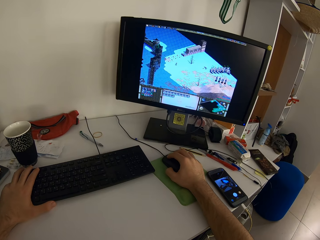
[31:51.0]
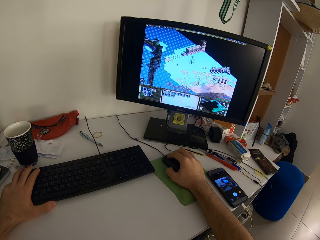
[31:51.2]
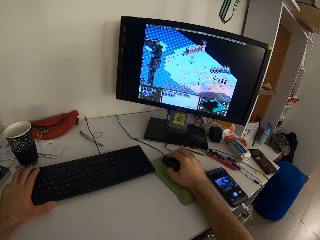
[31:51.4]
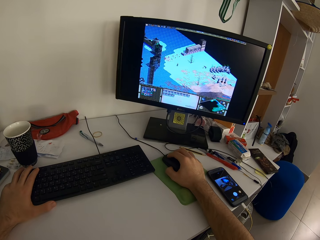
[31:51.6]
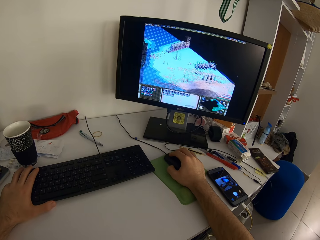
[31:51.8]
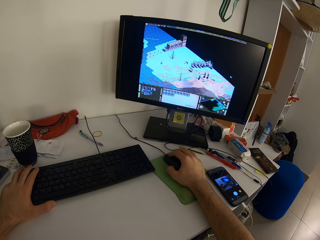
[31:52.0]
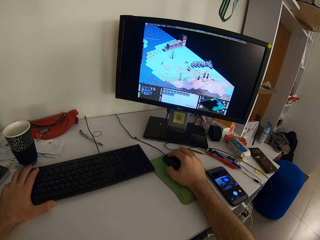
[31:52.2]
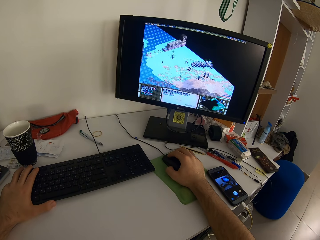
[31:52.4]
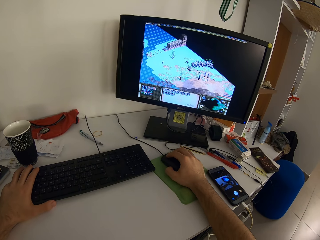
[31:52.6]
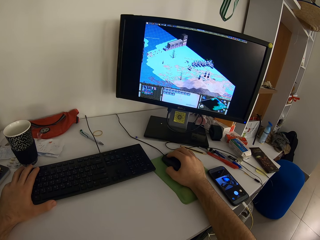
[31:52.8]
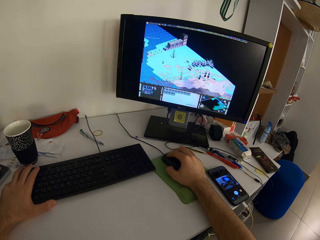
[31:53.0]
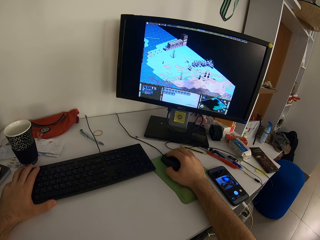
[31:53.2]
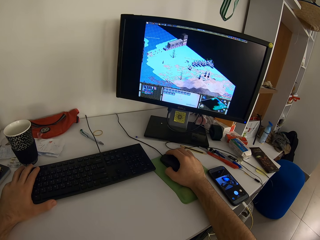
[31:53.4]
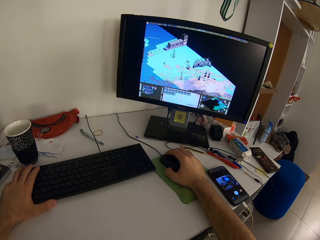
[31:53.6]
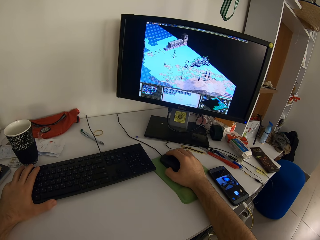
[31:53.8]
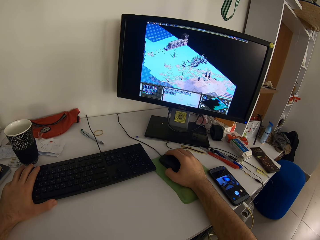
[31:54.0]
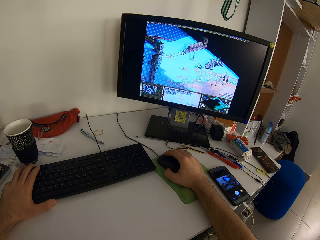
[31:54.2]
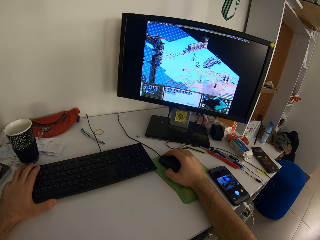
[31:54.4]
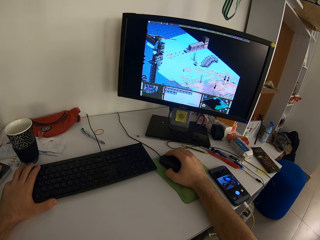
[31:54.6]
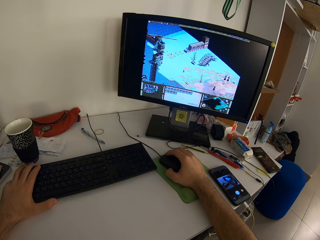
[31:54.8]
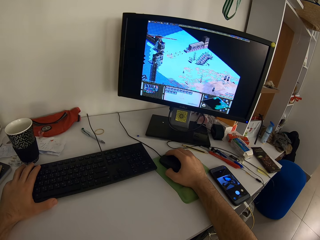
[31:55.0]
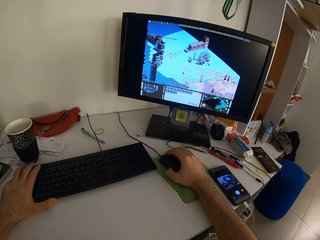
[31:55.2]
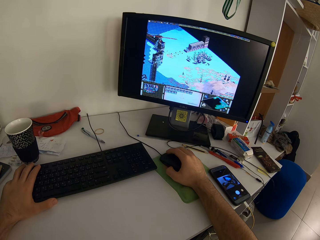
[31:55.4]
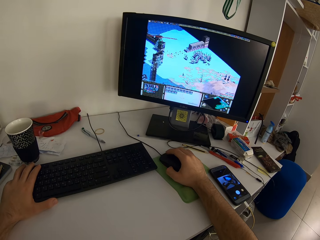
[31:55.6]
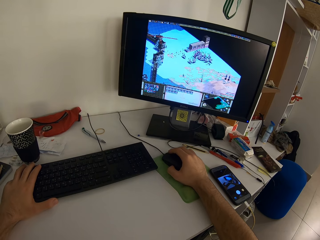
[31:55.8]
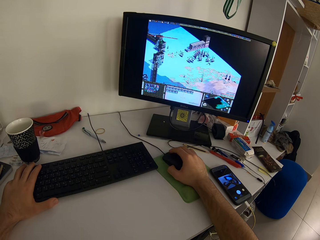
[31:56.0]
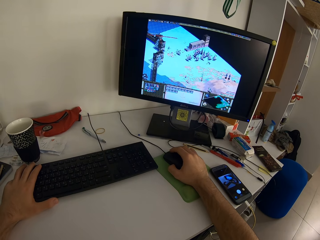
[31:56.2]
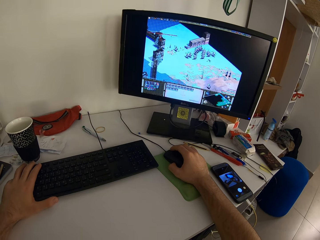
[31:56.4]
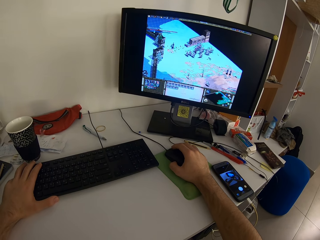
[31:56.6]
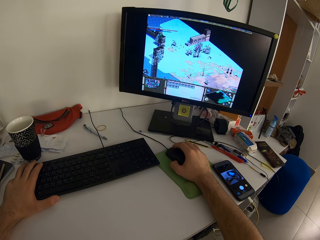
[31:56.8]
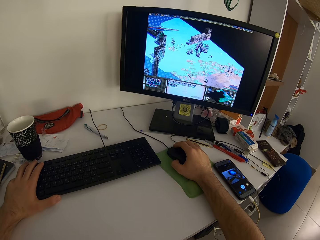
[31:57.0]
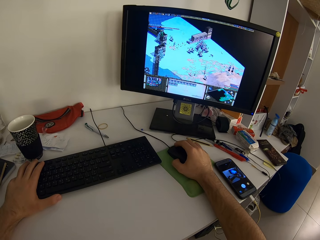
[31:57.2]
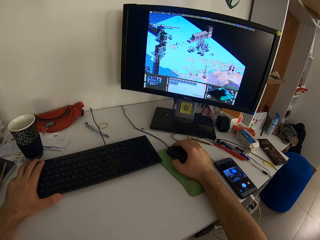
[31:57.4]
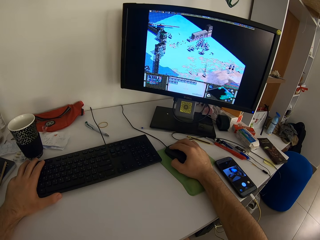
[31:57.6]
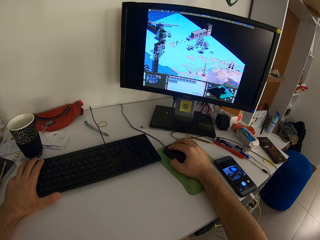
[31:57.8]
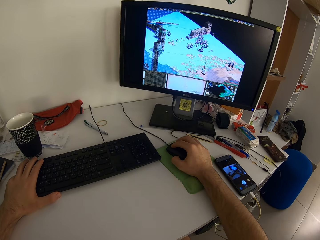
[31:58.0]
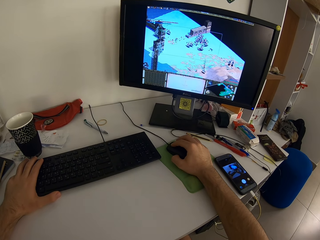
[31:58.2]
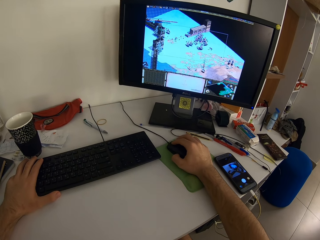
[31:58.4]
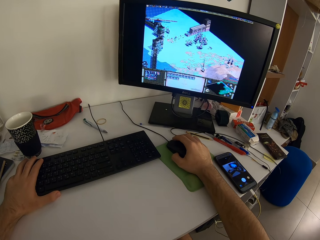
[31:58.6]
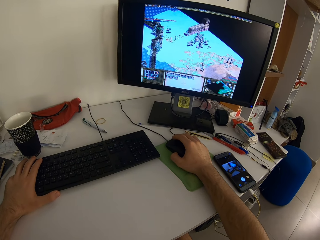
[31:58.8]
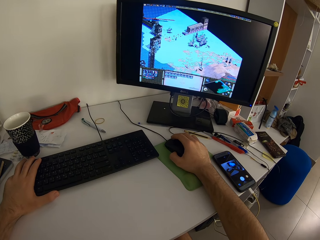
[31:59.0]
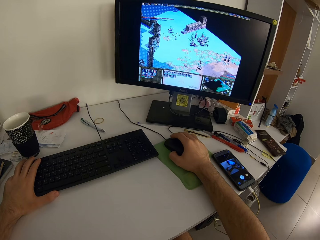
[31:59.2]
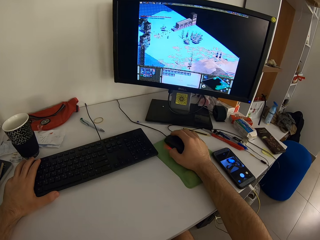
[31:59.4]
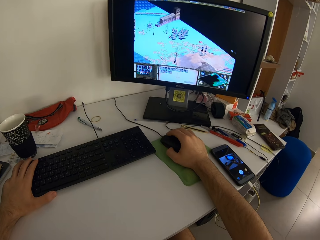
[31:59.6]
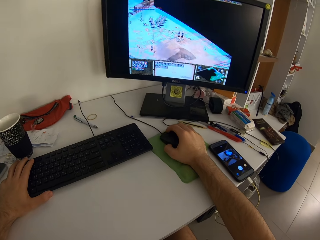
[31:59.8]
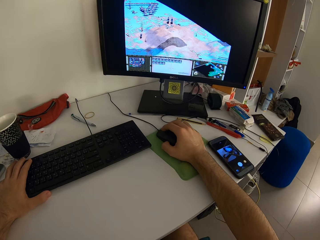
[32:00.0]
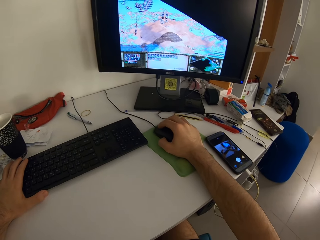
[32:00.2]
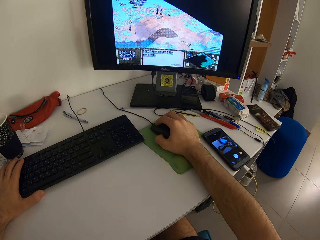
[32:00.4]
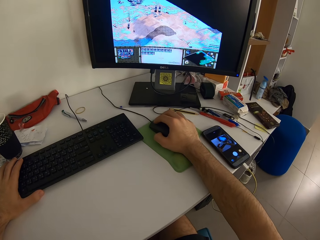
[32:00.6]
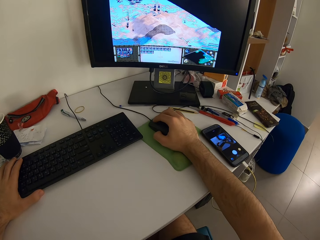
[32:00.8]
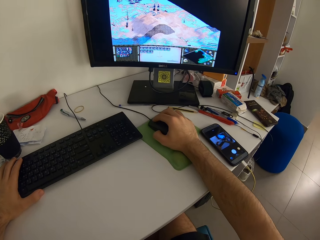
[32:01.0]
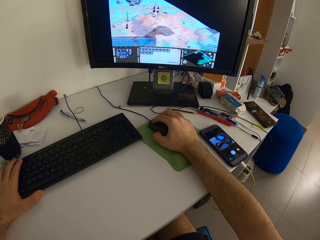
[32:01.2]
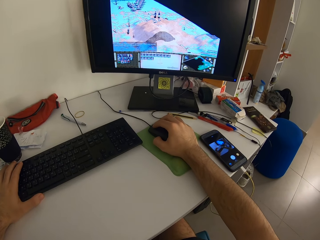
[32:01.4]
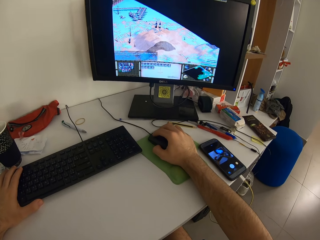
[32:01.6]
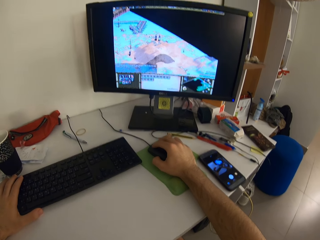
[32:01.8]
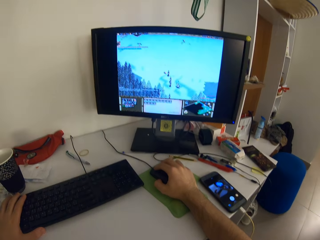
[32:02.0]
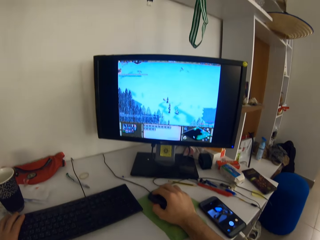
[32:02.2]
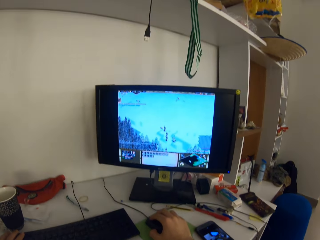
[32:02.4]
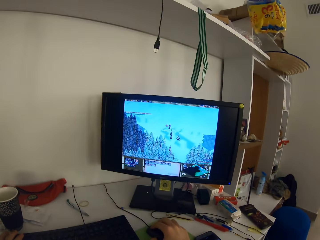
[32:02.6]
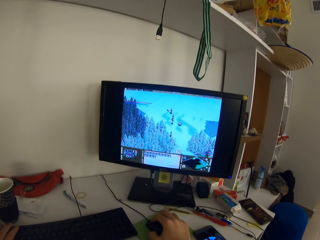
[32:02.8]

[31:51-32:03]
The camera wearer double clicks the mouse. They move the index finger slightly on the keyboard. They move the mouse slightly. They click the mouse. They double click the mouse. They move the mouse along the mouse pad.

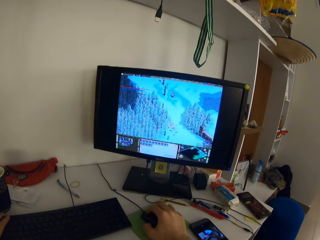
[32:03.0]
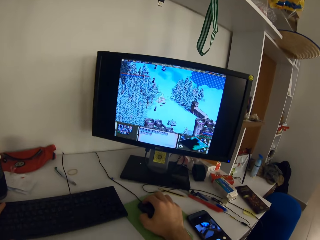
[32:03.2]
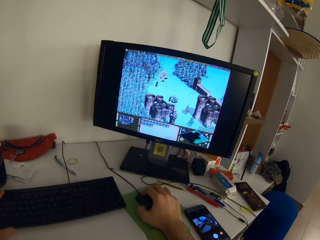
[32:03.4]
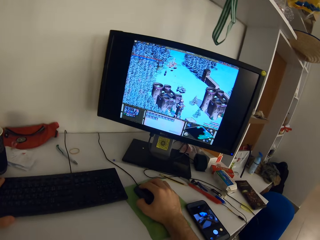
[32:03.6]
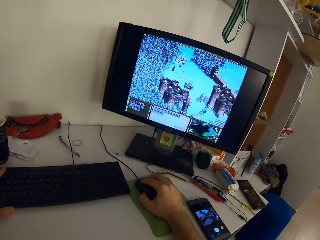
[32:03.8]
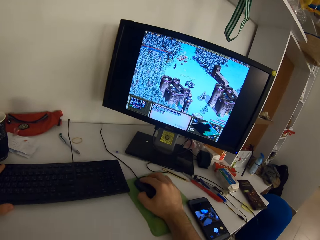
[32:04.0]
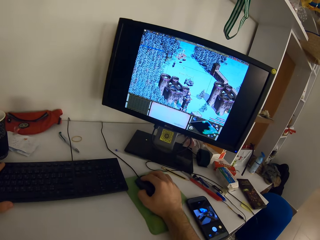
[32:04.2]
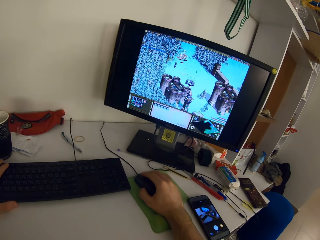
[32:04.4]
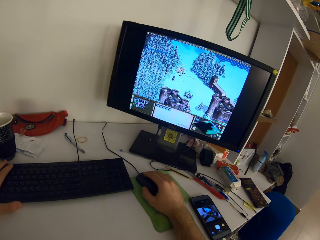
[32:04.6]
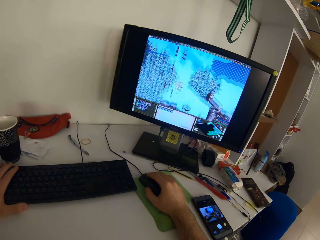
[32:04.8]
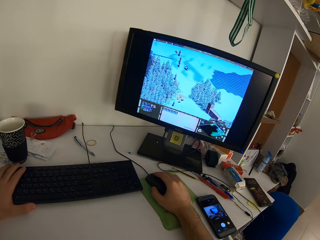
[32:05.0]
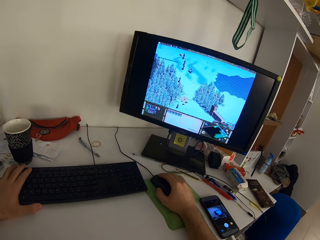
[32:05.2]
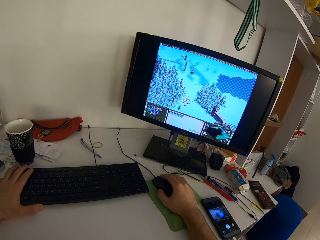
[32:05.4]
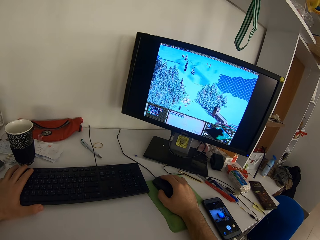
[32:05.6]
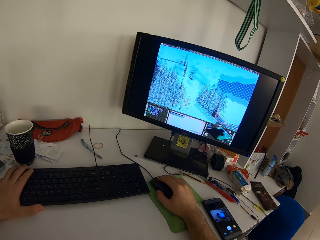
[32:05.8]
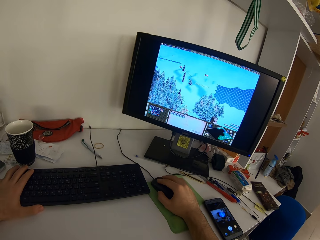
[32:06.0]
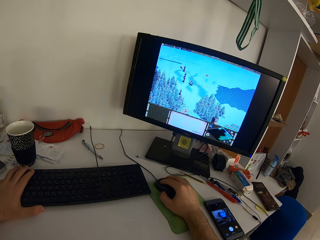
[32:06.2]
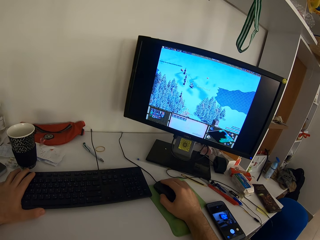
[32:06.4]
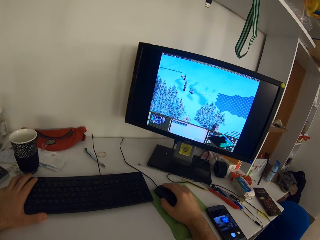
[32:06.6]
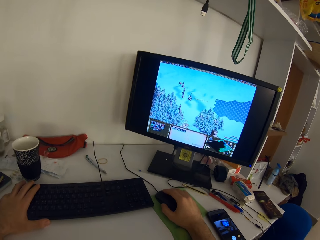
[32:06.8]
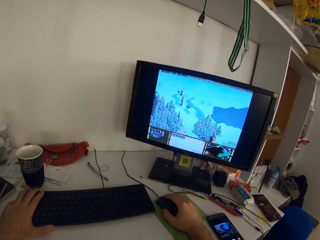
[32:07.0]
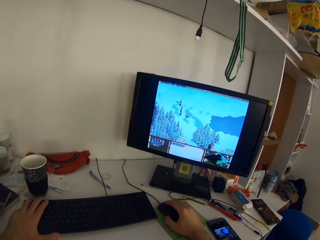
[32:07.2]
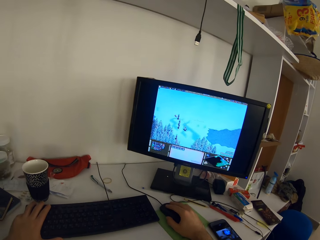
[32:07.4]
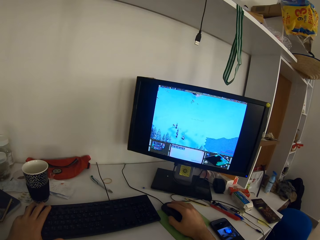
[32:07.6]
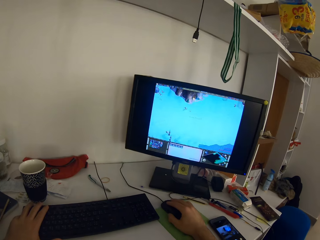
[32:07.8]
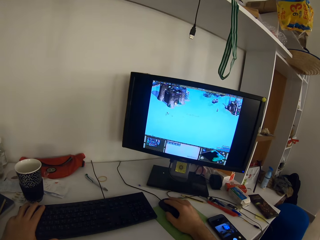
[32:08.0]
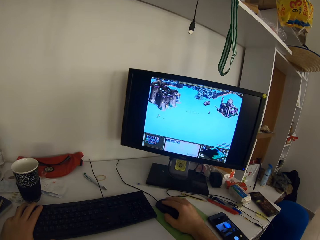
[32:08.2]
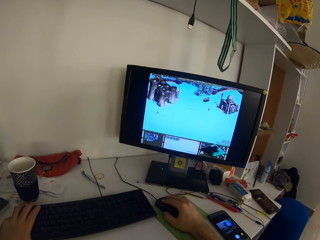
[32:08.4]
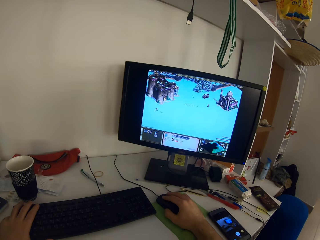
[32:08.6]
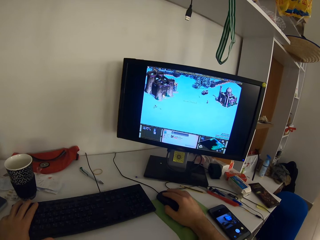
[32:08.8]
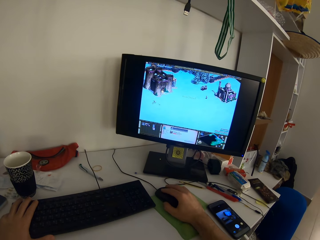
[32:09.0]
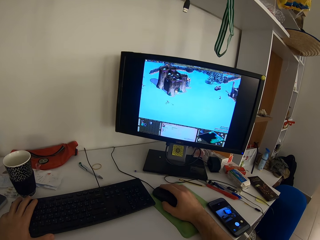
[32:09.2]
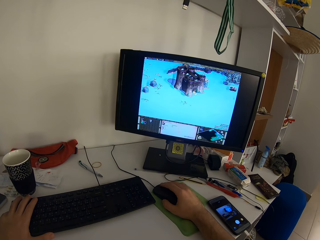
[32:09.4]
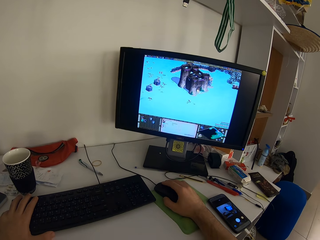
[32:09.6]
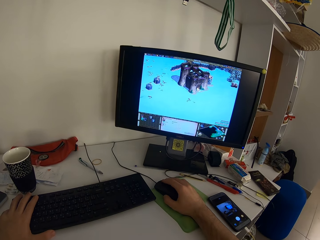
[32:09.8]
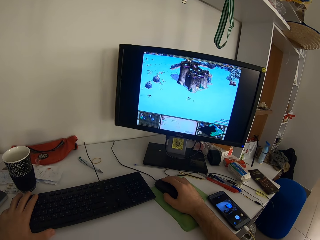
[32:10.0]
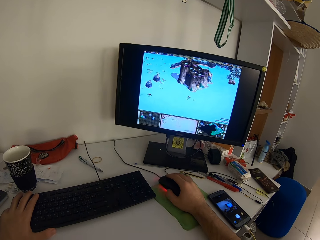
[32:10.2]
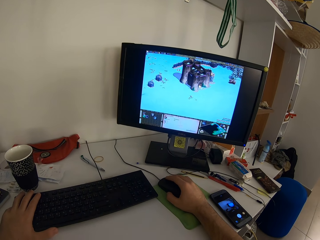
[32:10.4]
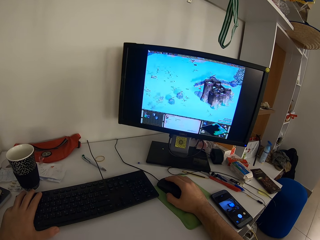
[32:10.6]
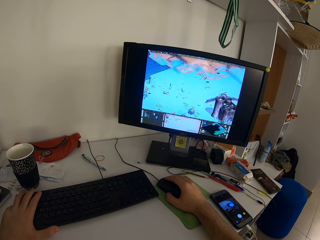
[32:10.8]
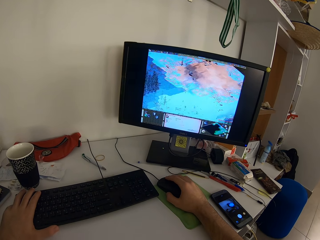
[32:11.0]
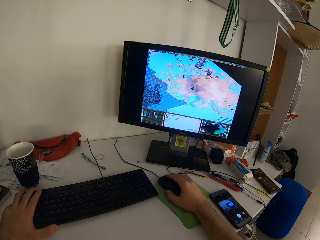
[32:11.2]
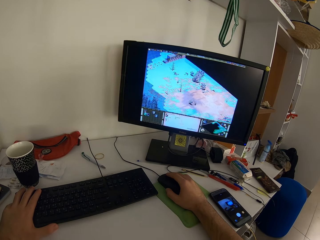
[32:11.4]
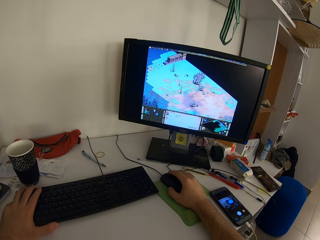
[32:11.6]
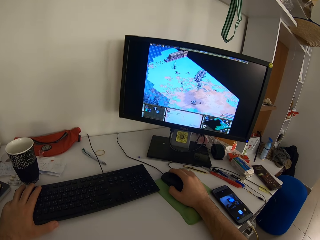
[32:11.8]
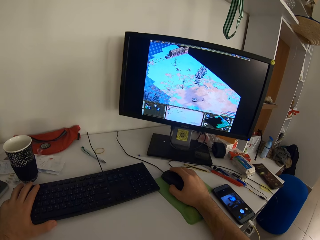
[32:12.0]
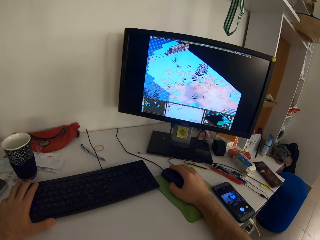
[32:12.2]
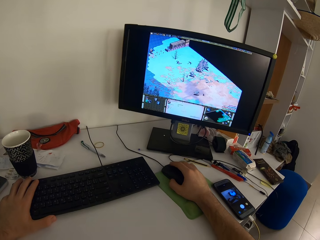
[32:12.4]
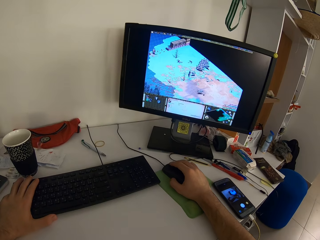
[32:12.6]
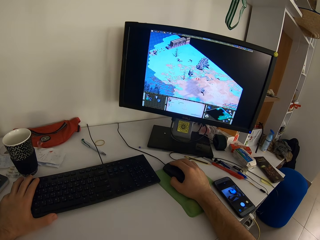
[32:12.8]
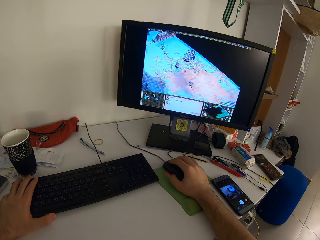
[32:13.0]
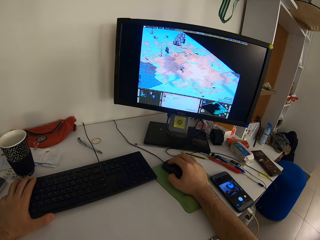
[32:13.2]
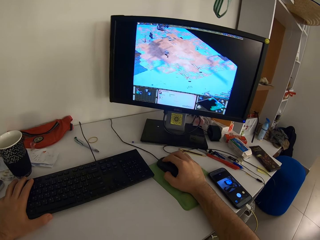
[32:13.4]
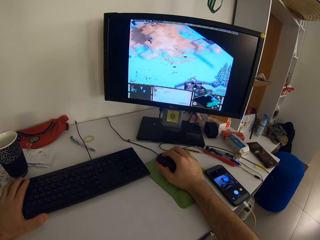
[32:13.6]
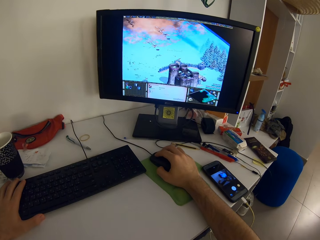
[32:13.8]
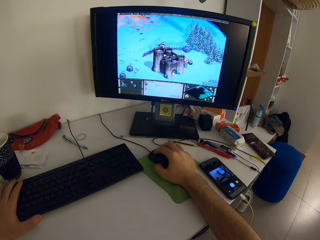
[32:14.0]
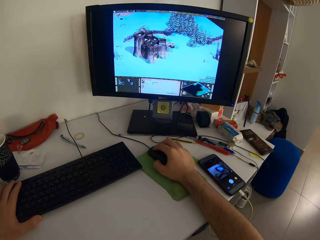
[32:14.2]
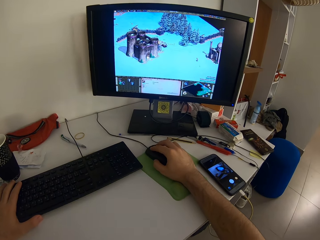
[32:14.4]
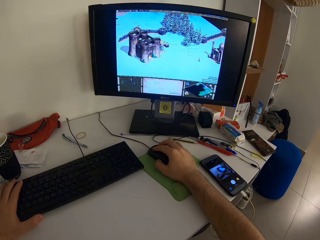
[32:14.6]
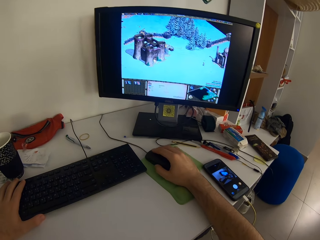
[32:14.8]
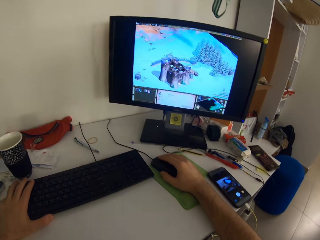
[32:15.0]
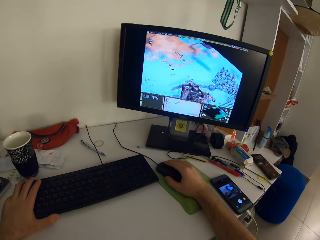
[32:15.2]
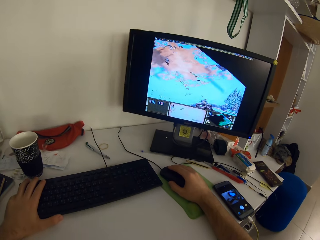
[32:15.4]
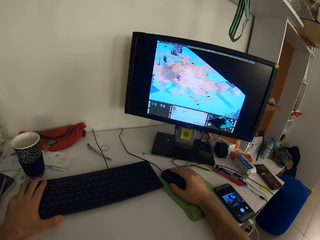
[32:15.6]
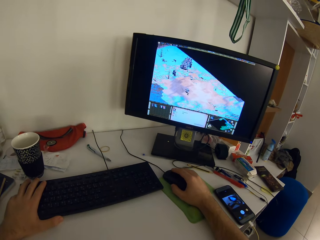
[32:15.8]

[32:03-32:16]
The camera wearer clicks the mouse. They move the mouse along the mouse pad. They double click the mouse. They drag the mouse. They click the mouse. They move the mouse slightly. They click the mouse. They move the mouse slightly.
